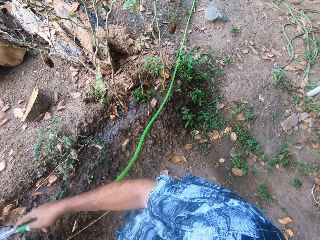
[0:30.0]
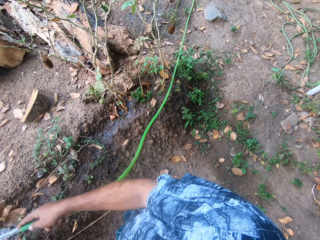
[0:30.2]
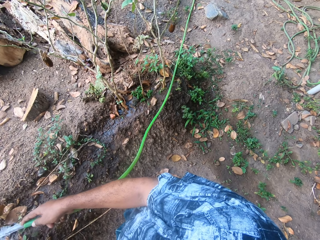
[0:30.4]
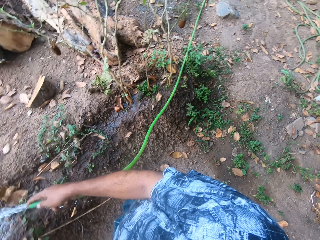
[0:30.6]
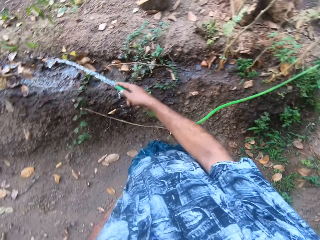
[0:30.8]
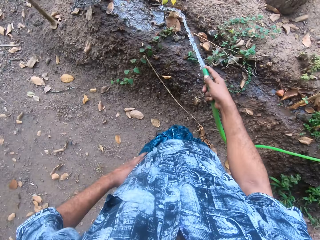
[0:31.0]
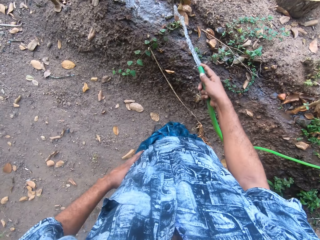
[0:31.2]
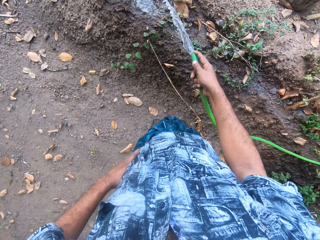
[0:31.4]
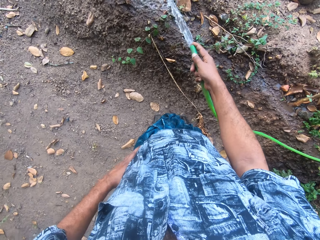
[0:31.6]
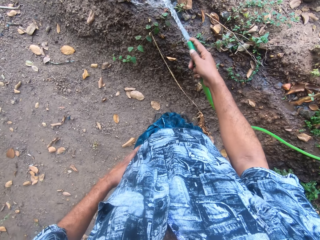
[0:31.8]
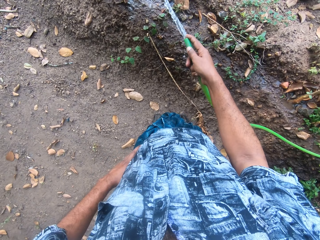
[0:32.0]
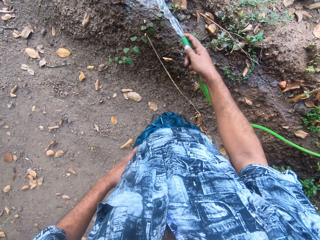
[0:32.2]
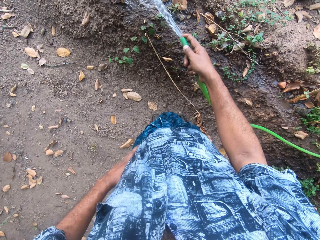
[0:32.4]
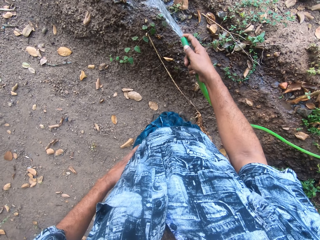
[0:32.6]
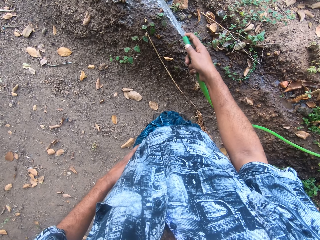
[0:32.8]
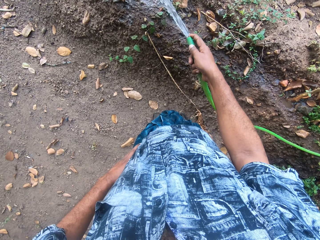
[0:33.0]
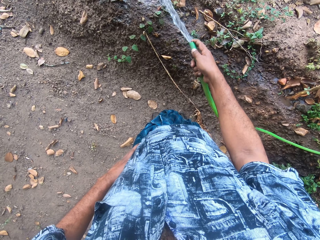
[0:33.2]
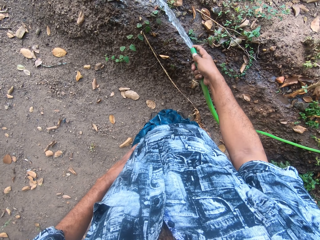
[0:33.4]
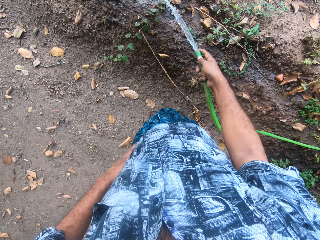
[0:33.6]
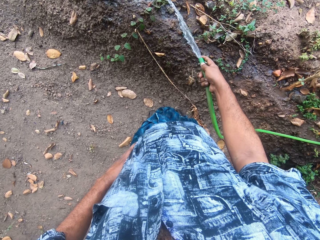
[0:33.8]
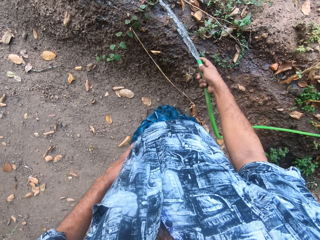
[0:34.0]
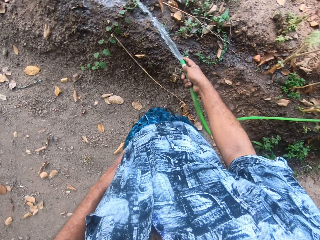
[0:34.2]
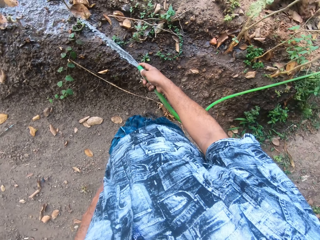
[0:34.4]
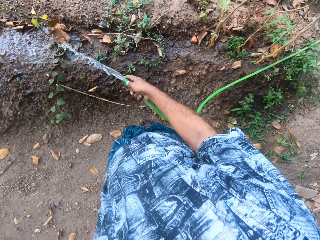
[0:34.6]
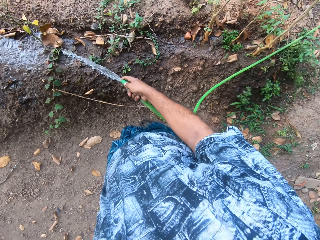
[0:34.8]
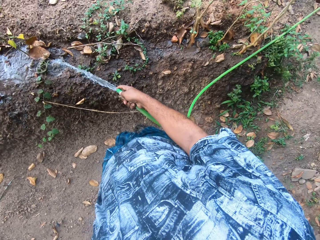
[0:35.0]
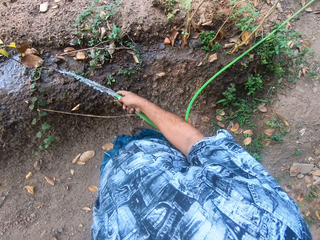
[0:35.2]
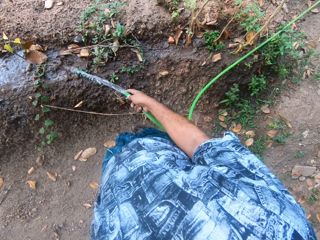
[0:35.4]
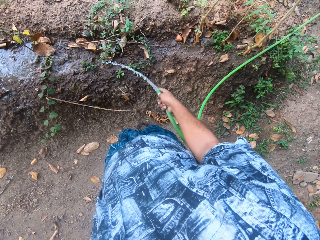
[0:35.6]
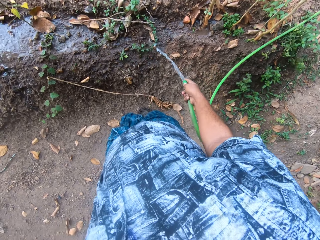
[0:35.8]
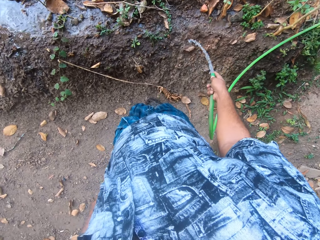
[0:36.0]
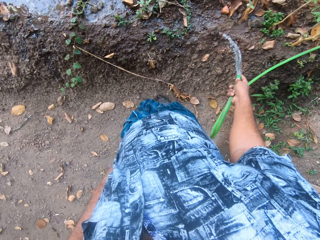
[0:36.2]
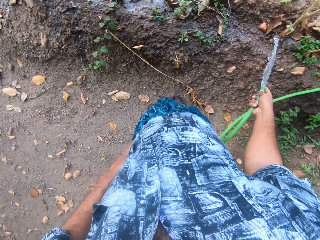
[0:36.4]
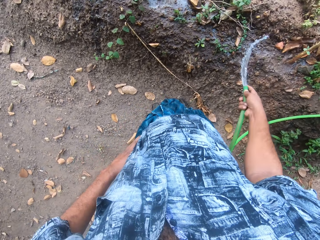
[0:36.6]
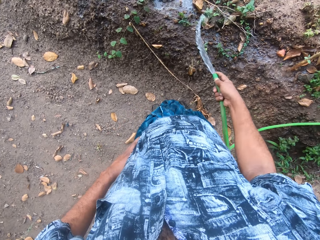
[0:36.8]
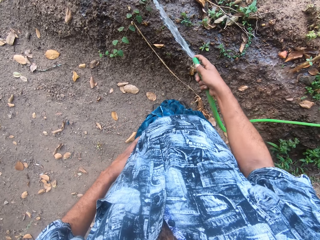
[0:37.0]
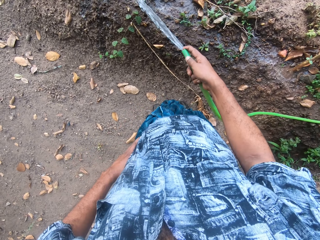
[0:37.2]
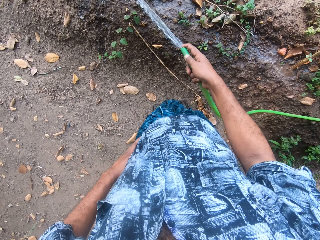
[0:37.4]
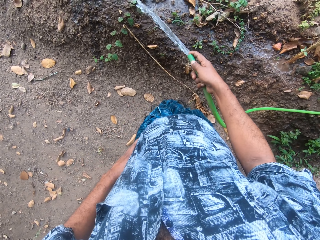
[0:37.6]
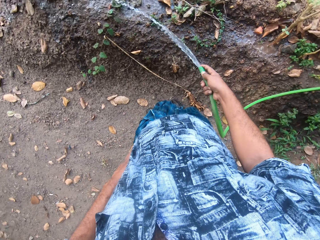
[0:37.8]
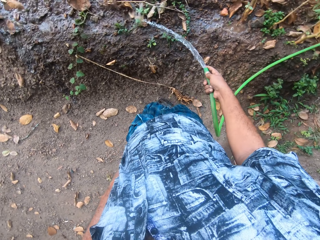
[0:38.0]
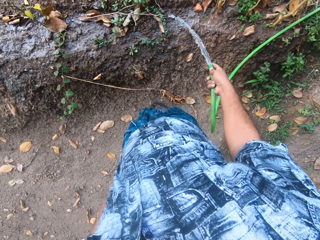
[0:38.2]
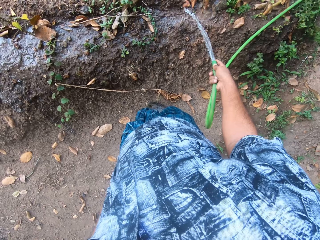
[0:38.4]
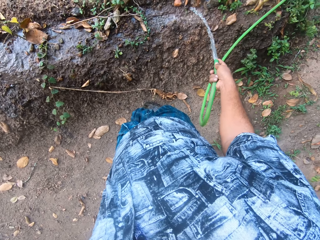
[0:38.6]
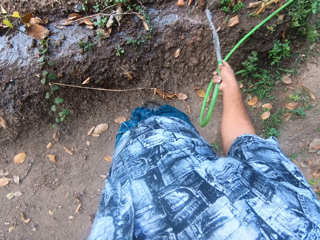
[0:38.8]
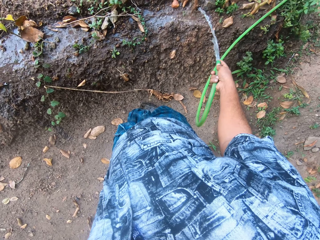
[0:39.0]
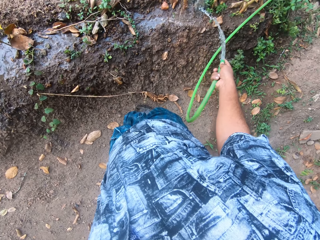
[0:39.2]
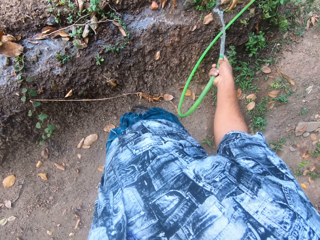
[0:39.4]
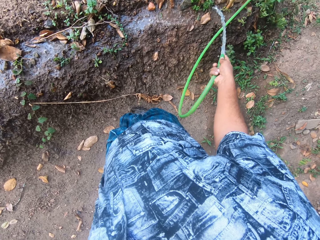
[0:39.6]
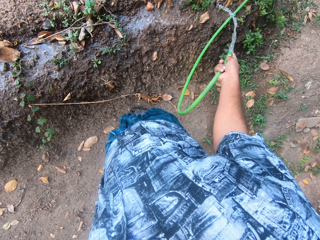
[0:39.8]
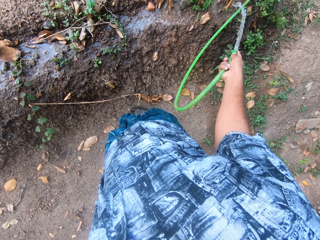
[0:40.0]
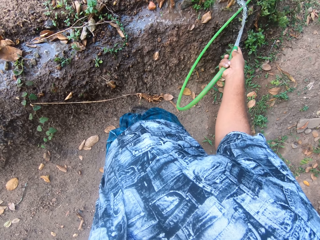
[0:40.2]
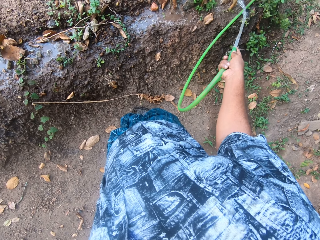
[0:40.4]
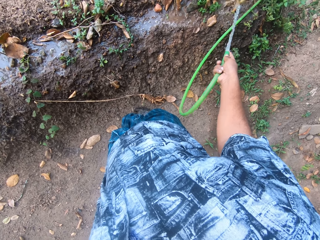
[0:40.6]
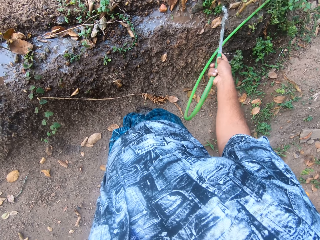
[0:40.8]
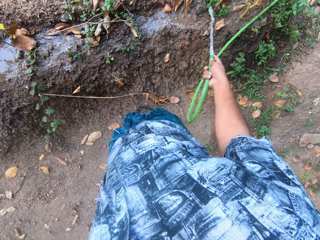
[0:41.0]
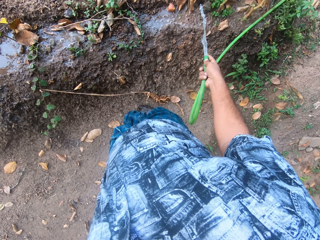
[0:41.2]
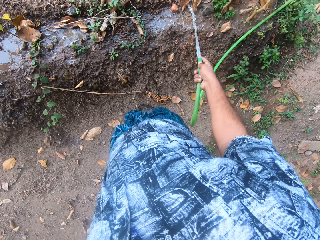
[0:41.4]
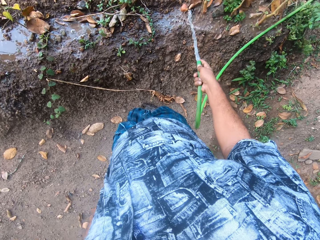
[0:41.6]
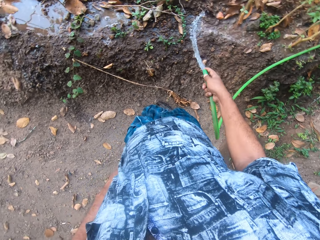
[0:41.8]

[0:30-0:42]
The camera wearer waters the plants. They look around. They water the plants.

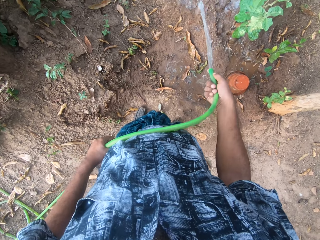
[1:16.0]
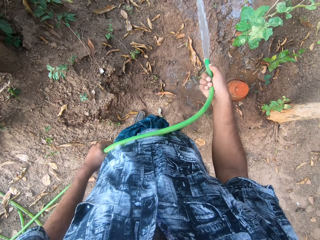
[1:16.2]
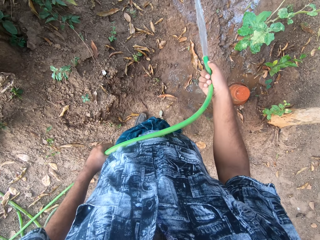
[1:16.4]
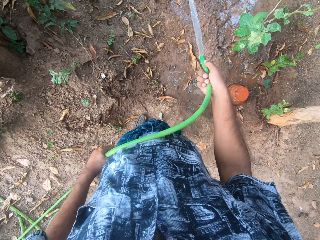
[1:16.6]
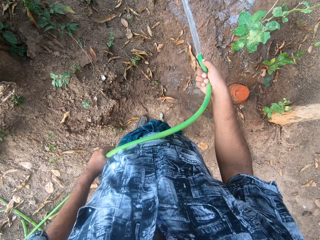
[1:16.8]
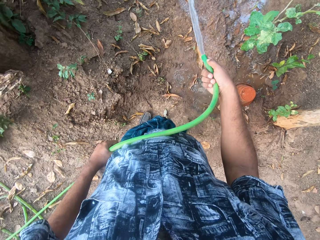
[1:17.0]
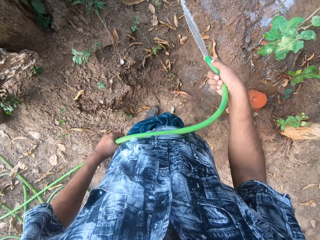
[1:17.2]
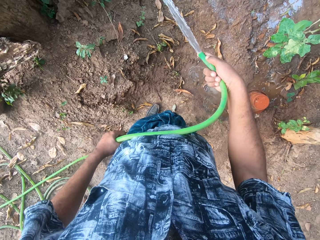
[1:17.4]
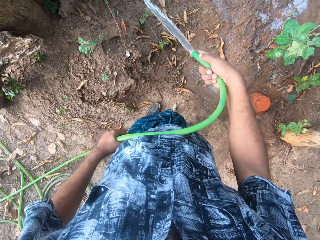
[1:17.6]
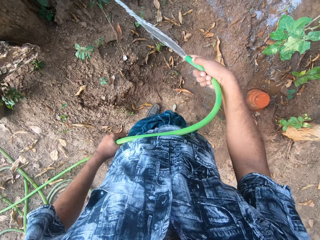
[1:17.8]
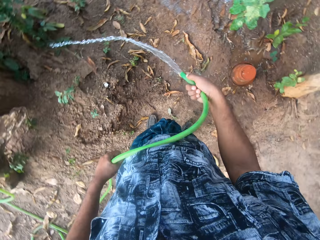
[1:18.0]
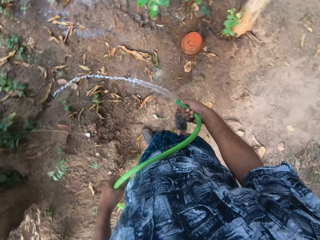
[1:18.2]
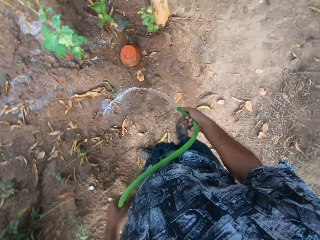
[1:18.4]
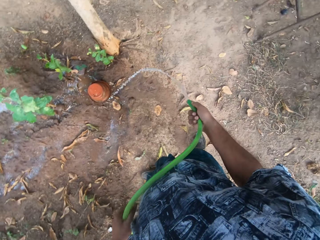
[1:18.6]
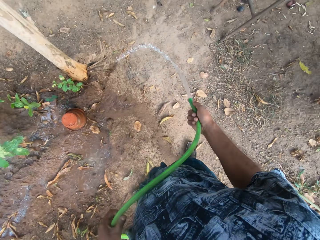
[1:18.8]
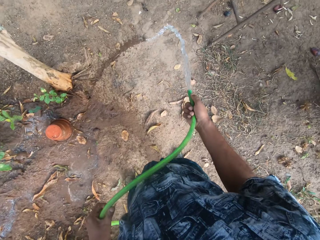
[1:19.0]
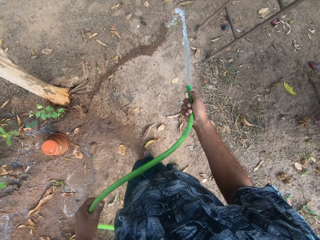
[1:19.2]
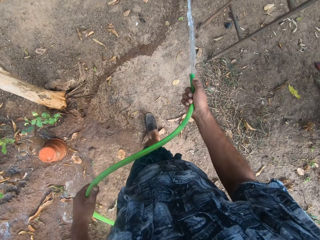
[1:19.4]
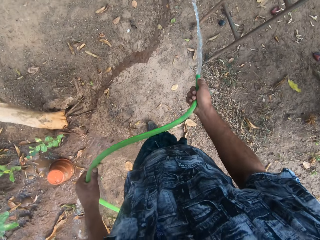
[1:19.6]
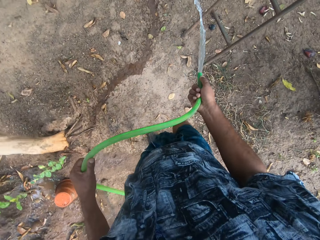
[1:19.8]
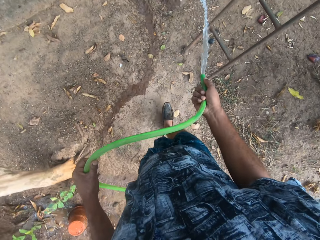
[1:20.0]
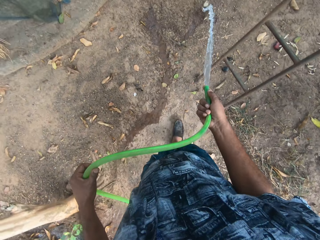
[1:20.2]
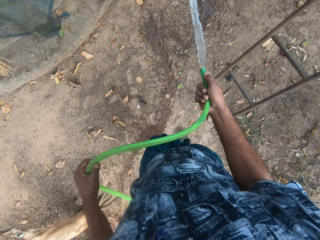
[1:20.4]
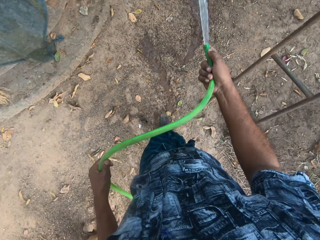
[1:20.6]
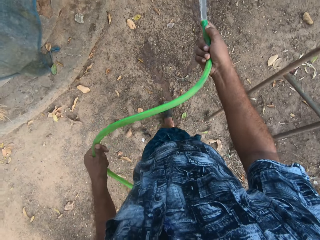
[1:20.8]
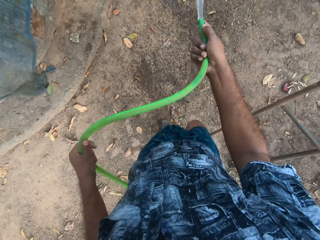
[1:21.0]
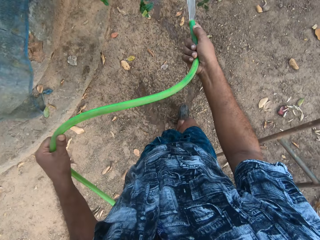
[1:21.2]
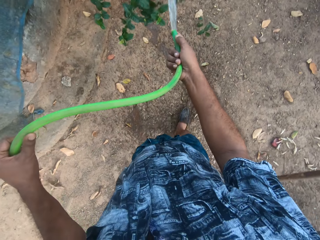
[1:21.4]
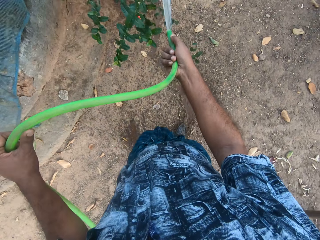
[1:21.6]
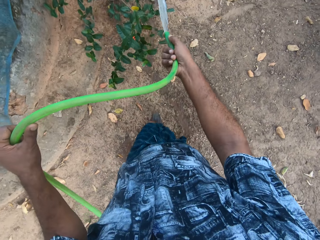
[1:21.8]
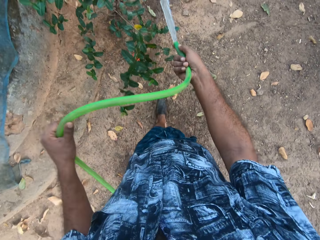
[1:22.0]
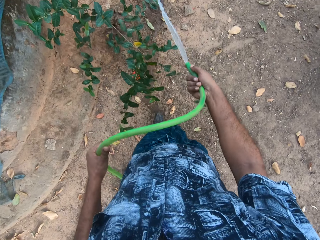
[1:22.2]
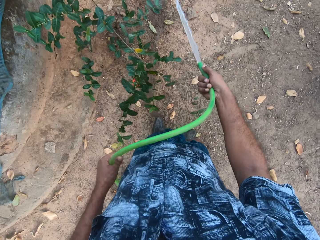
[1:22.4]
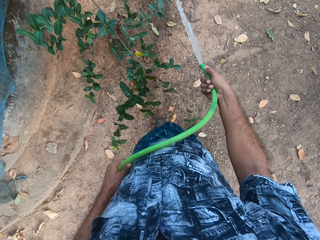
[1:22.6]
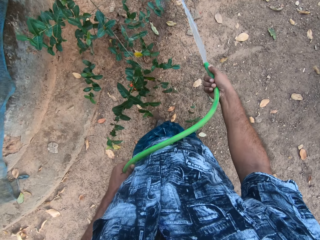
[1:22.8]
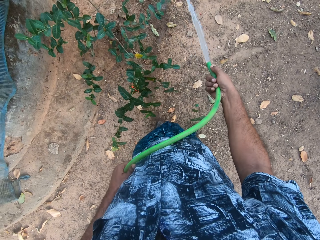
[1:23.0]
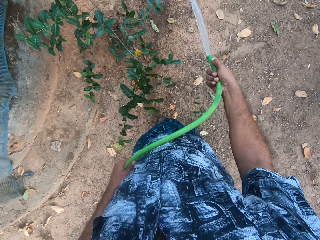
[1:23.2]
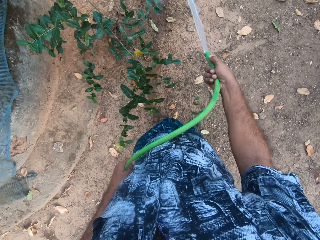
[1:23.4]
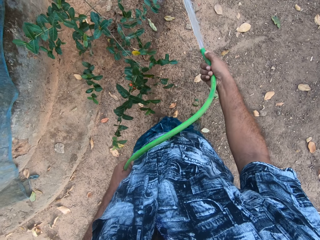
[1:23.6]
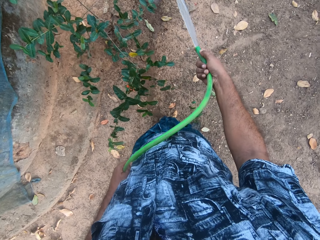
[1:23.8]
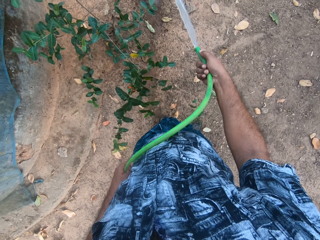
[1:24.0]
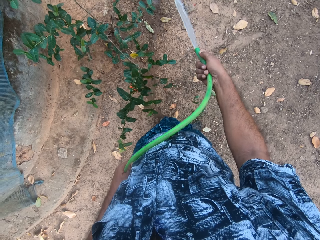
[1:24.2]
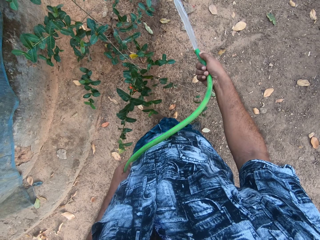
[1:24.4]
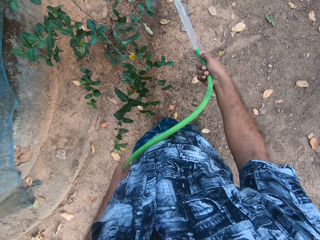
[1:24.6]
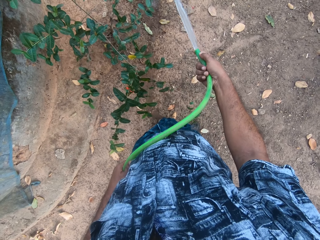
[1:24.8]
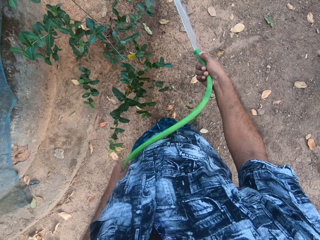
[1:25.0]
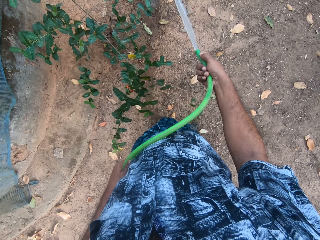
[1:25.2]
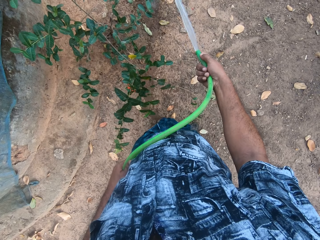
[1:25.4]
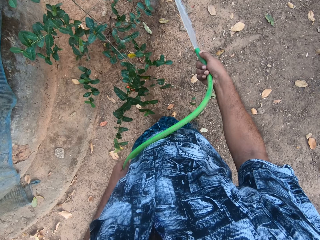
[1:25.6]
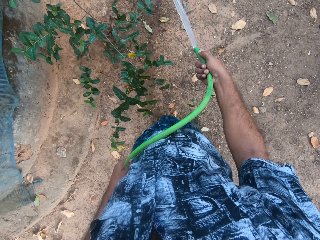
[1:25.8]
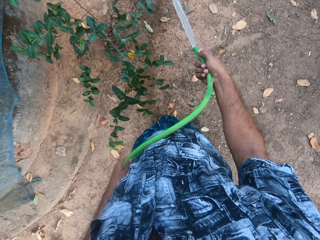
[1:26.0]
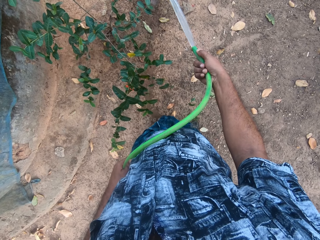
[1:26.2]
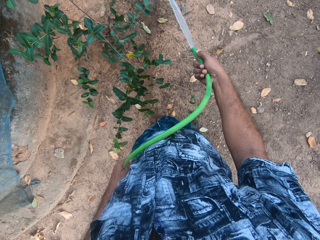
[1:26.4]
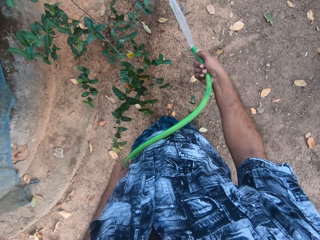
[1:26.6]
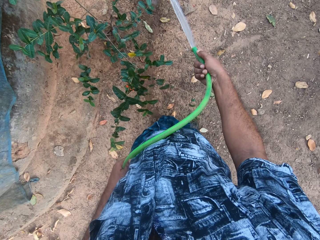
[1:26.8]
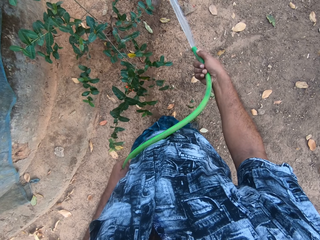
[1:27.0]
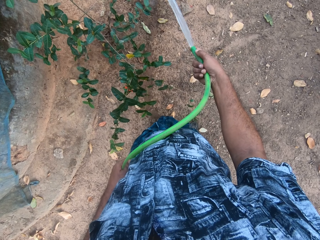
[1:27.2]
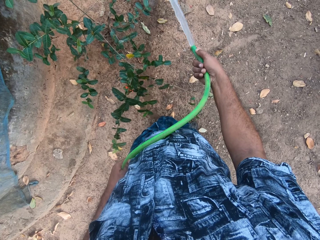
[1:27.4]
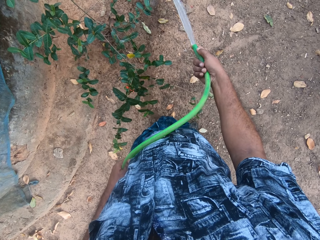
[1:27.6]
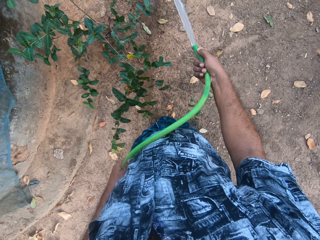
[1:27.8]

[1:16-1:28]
The camera wearer looks around. They move forward. They walk around the garden. They water the plants.
